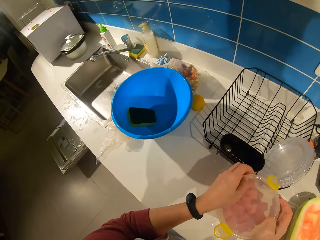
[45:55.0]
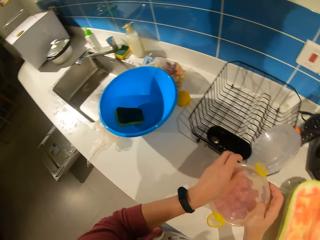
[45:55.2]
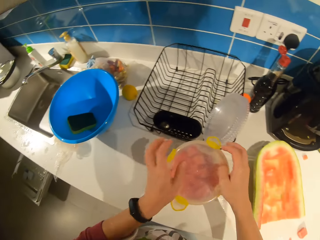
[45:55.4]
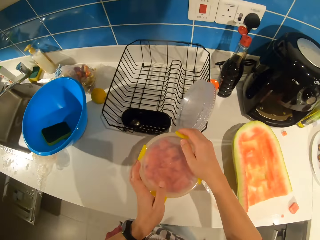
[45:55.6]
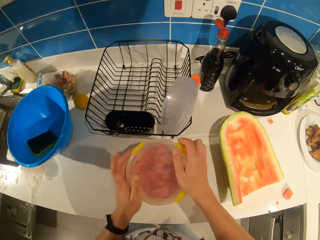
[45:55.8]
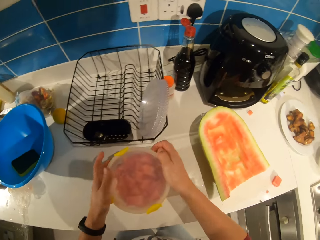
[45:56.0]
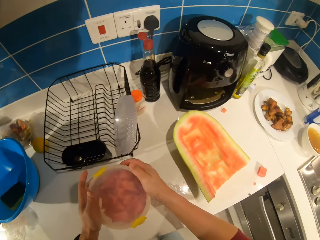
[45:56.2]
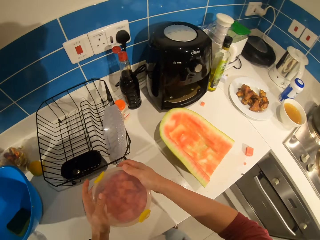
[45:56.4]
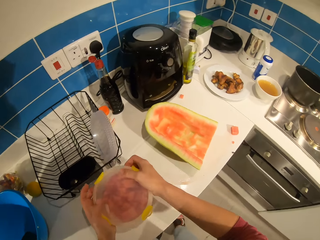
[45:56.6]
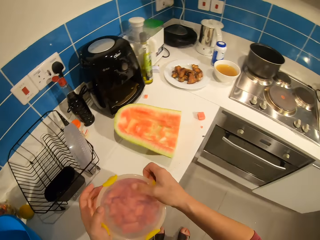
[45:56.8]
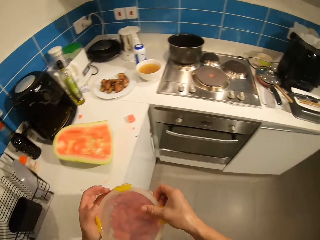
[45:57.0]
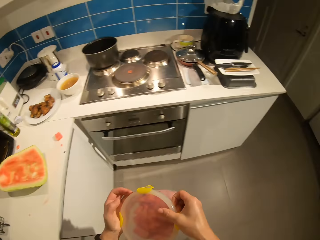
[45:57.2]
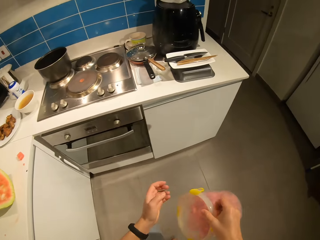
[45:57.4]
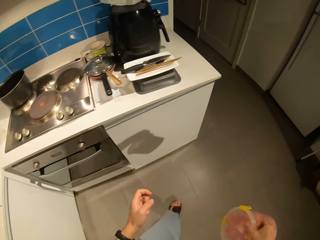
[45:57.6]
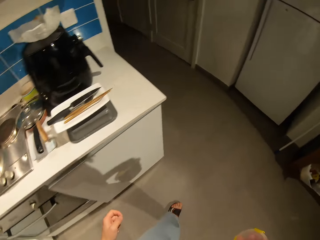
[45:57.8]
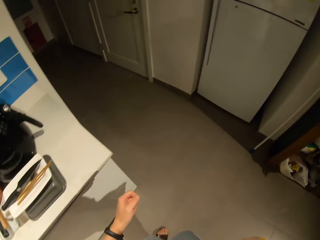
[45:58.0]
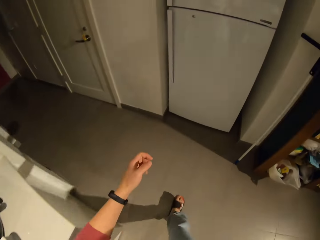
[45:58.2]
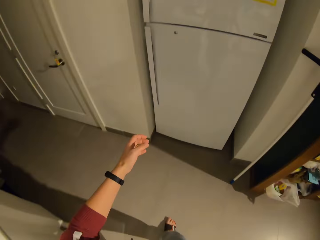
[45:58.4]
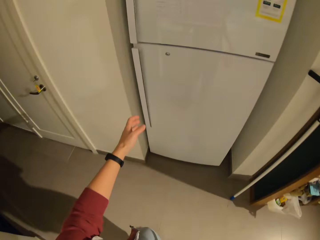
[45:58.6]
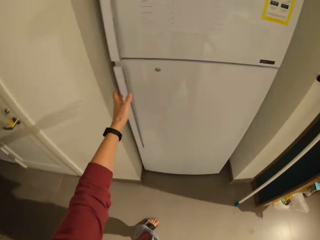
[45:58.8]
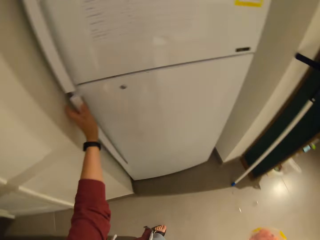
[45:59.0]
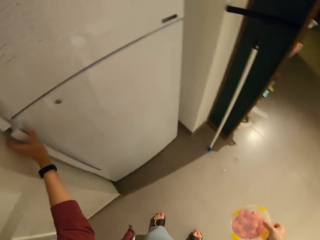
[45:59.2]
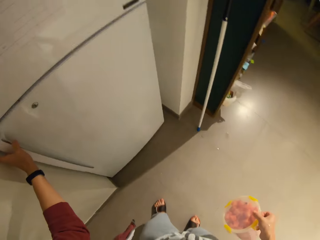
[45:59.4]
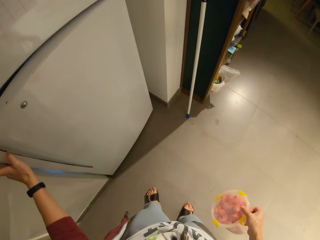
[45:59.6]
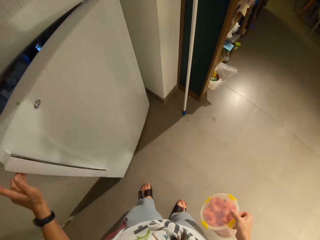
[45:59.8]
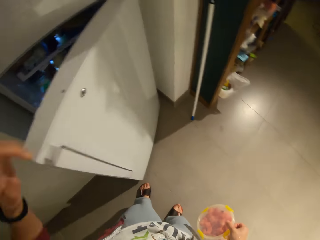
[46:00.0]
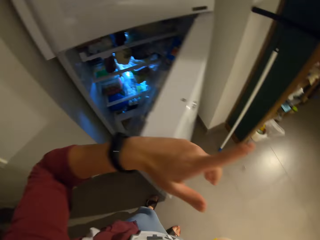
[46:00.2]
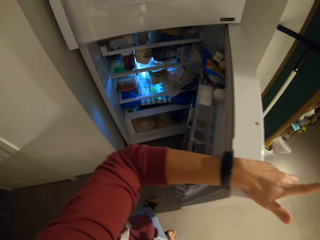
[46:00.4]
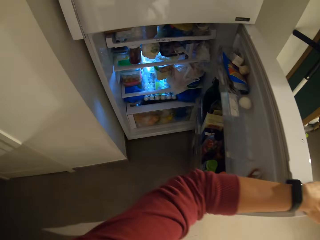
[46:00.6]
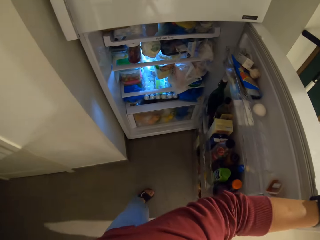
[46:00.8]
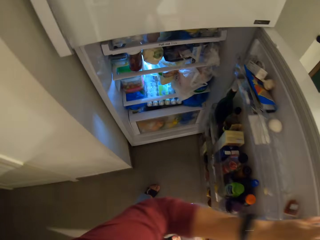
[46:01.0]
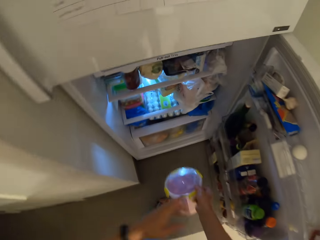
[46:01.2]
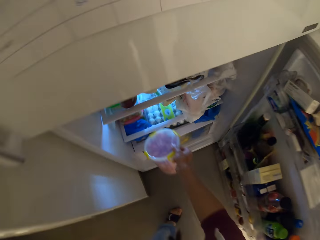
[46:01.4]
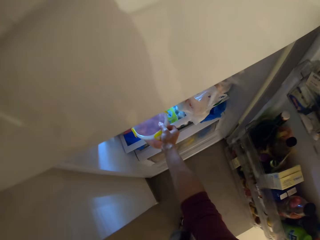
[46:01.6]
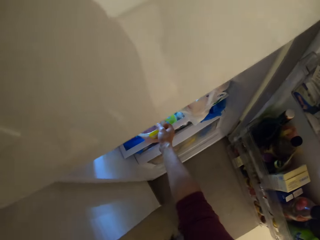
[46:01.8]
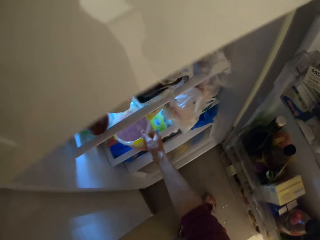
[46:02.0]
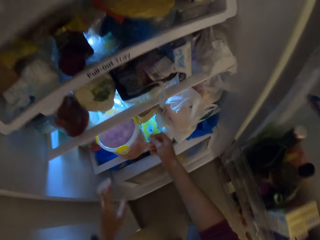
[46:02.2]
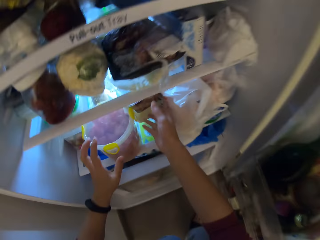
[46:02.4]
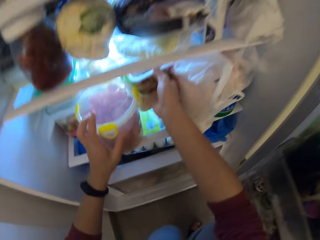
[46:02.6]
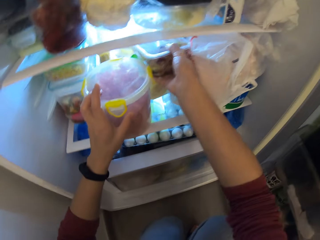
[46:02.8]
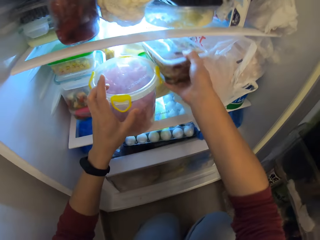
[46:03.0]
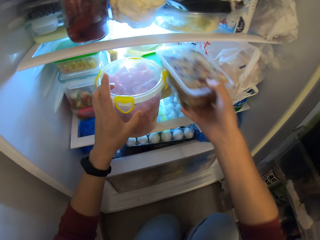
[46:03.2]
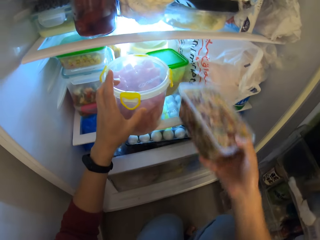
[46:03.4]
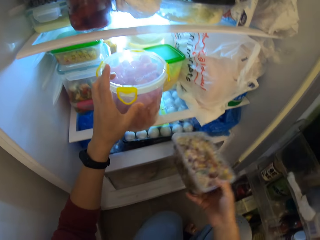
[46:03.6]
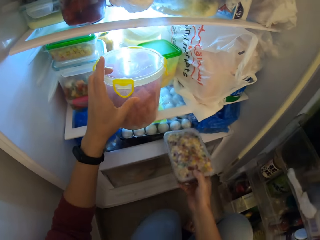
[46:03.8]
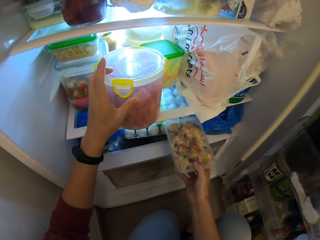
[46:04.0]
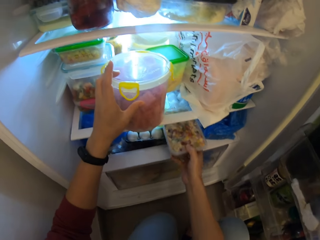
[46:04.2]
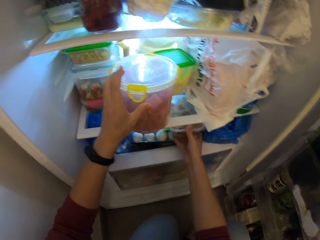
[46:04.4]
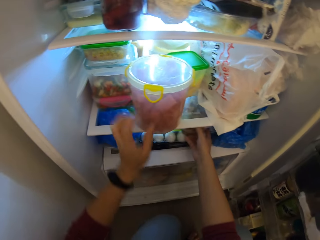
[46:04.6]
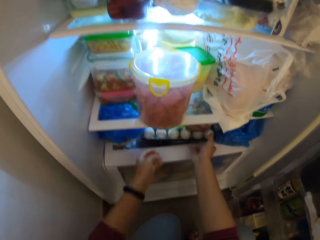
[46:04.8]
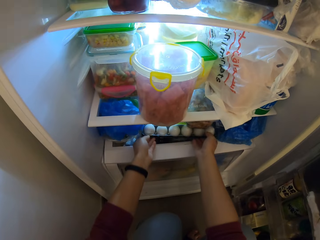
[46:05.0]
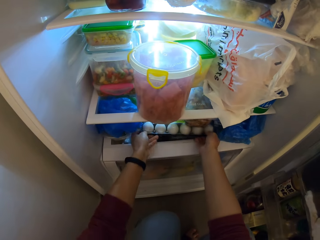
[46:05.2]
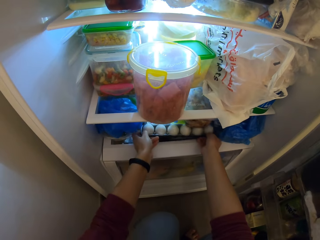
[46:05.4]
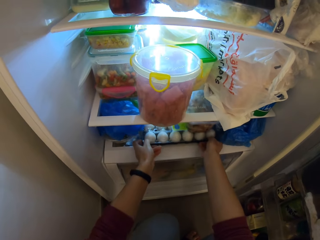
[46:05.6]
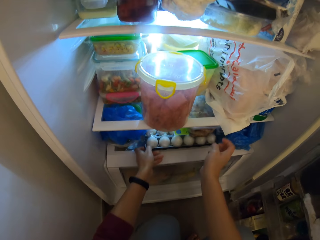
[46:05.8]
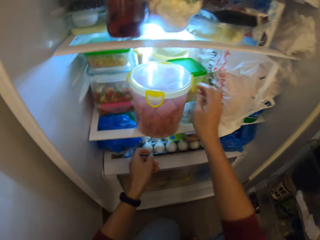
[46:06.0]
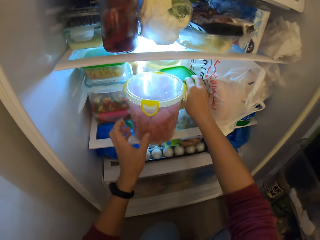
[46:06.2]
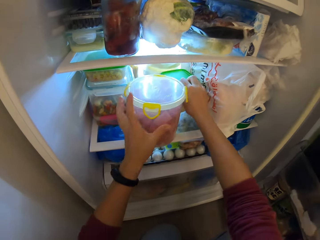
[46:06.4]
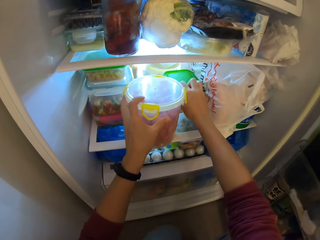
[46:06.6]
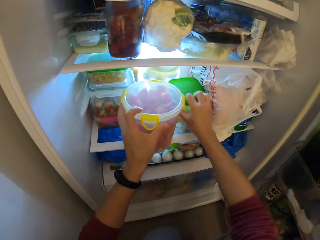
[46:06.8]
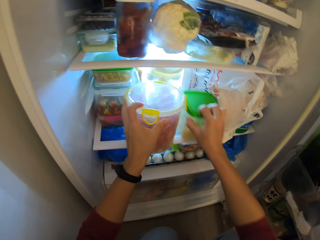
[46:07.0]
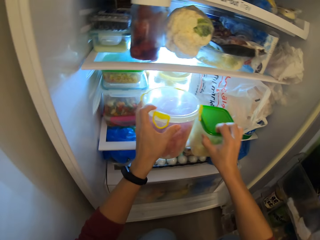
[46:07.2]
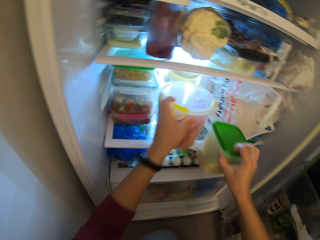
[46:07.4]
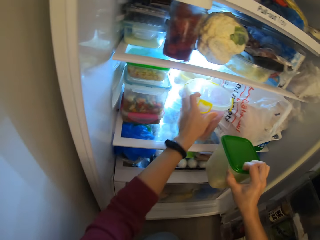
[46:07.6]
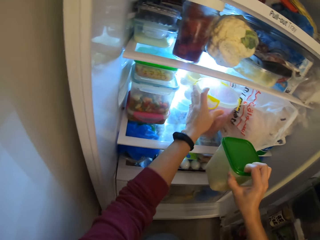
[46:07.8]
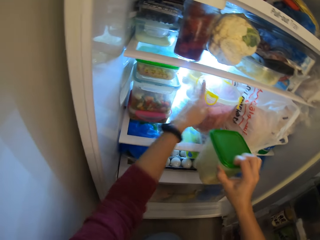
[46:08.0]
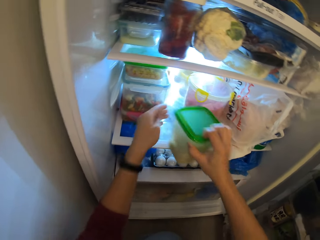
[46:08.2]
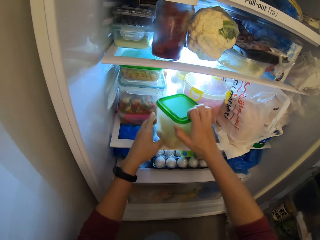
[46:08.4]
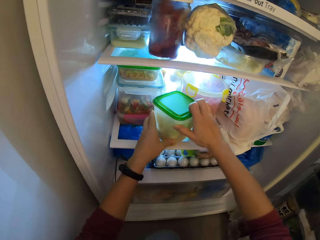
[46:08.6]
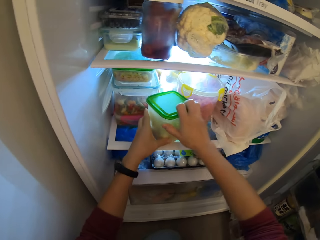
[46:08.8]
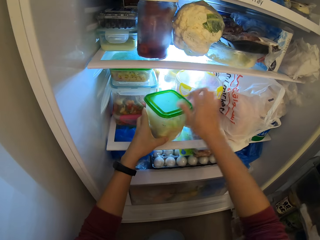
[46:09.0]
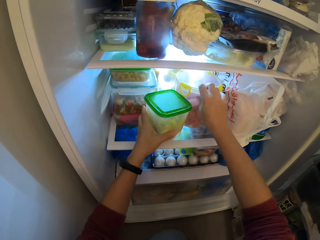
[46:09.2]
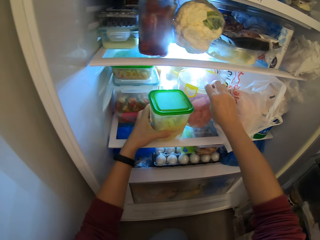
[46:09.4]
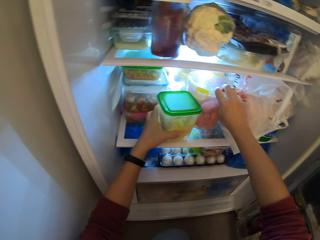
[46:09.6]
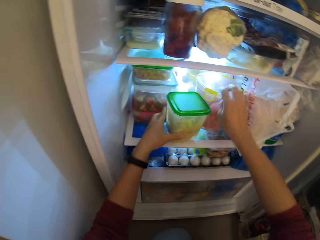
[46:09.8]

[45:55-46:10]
The camera wearer walks in the room. They pick up the container from the table. They open the fridge. They drop the container inside the fridge. They bend down. They rearrange containers in the fridge.

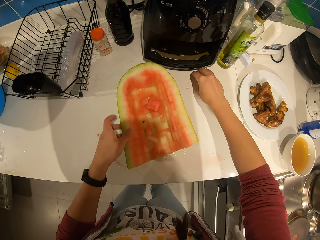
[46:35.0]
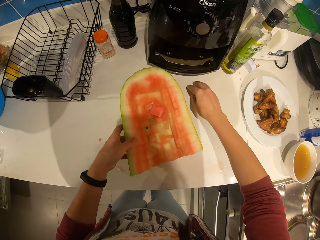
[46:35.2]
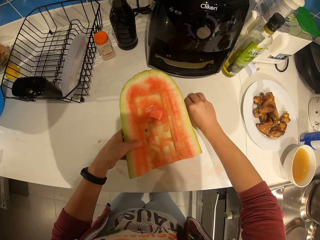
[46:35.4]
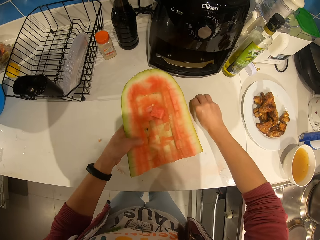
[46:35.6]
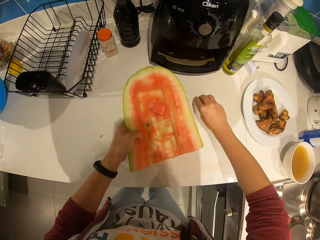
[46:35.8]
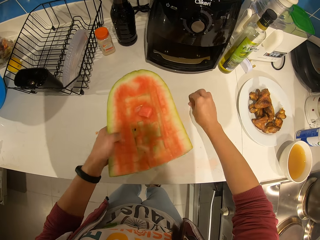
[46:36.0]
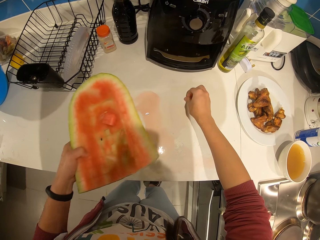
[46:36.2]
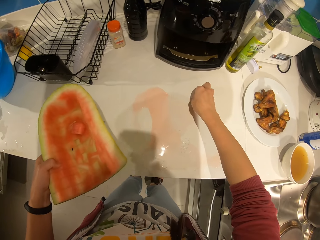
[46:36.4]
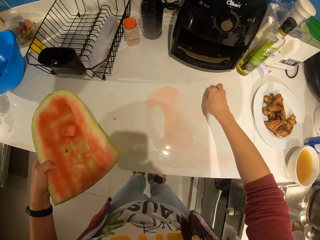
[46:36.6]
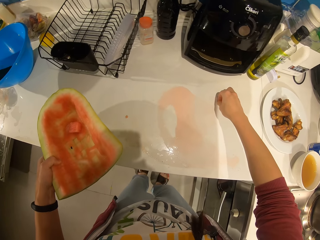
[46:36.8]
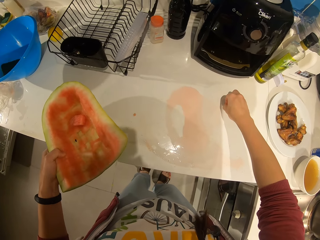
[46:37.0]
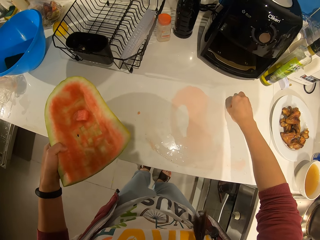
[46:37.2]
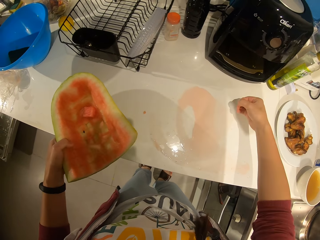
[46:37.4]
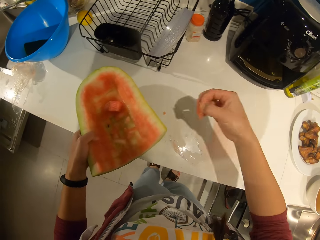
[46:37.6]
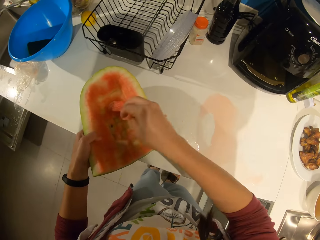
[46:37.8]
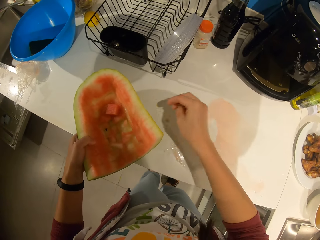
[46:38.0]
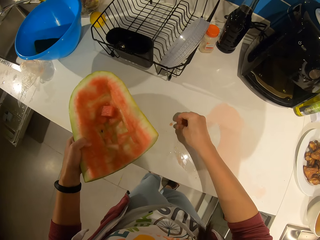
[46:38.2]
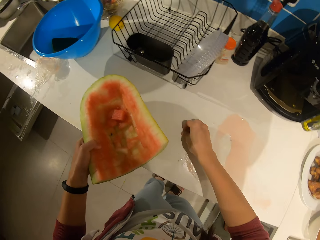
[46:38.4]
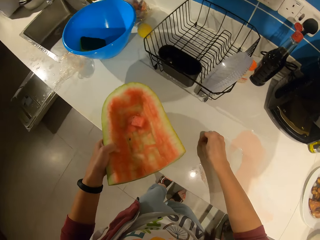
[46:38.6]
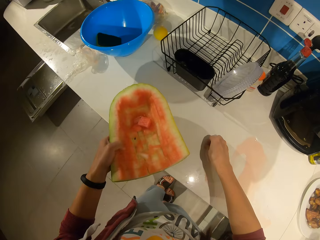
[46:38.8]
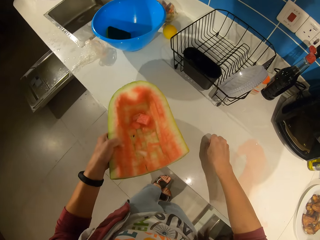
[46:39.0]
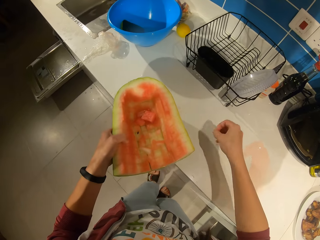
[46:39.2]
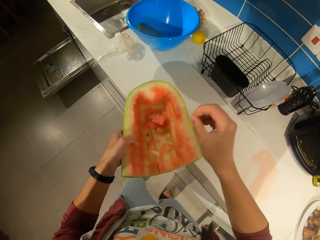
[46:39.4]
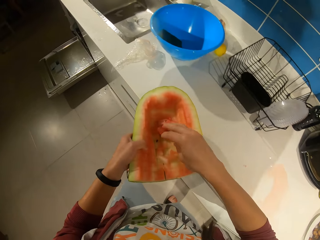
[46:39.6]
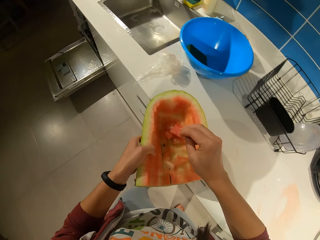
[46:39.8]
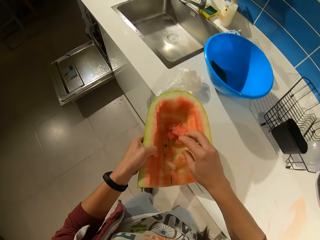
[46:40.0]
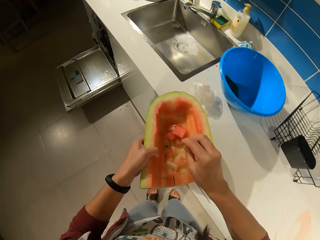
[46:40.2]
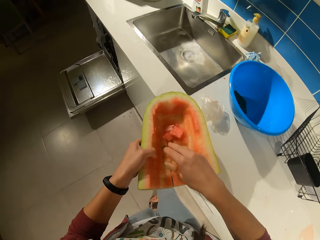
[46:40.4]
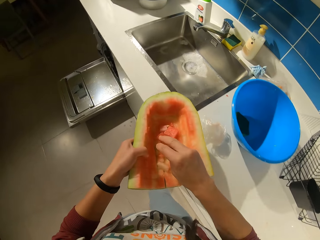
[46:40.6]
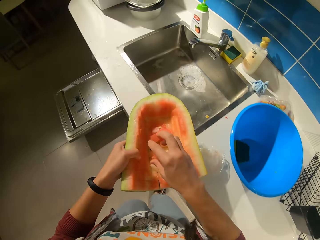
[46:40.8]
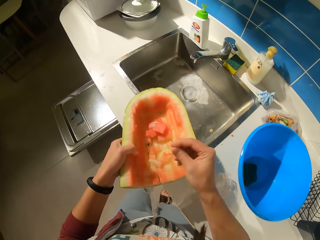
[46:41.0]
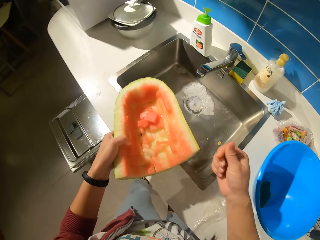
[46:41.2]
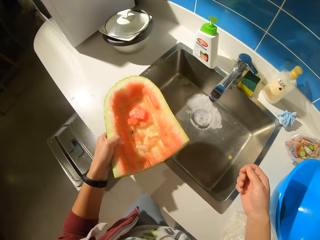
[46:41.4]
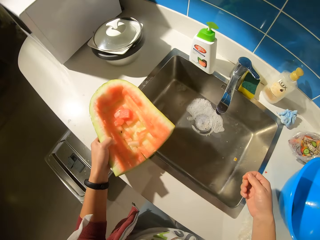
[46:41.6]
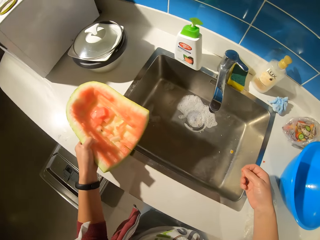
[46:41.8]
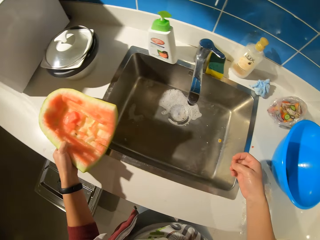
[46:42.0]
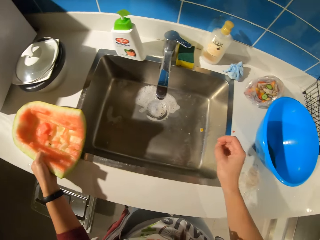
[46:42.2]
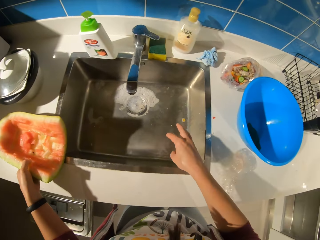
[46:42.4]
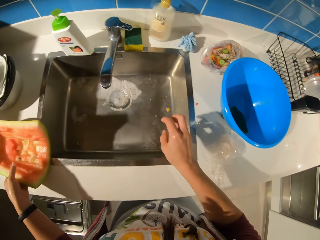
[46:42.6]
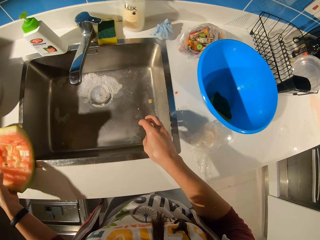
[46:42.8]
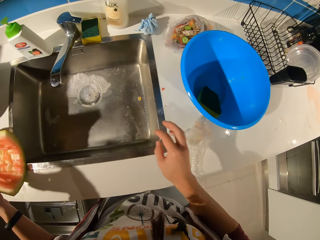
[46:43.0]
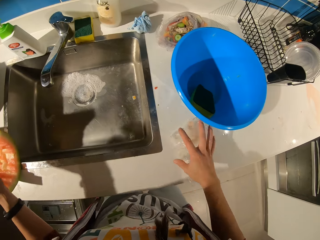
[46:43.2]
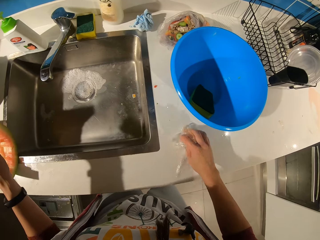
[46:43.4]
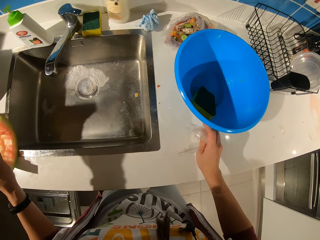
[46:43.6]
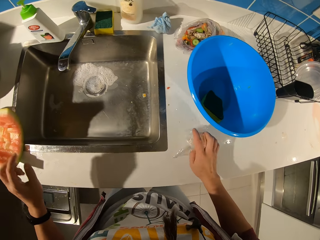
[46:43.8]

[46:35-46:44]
The camera wearer carries the watermelon from the table. They drop watermelon pieces from the table inside the watermelon. They drop the watermelon on the table.
